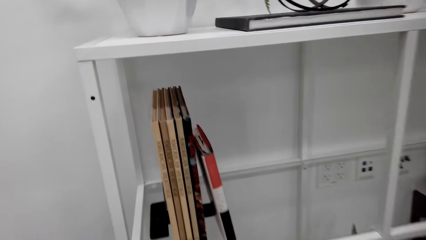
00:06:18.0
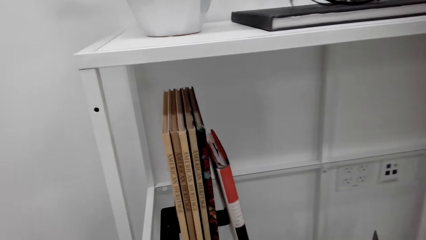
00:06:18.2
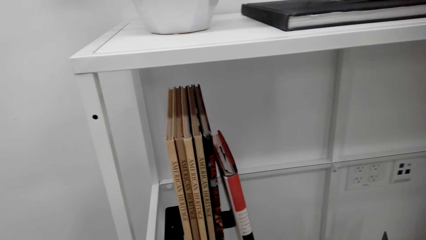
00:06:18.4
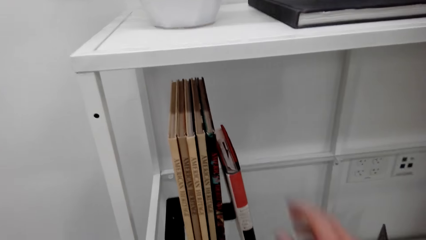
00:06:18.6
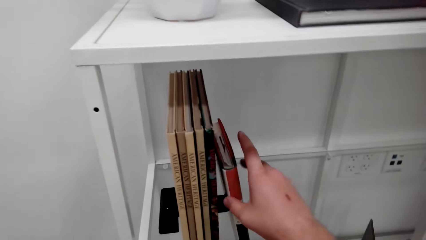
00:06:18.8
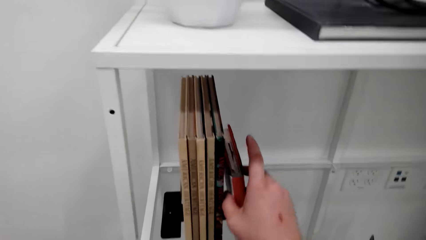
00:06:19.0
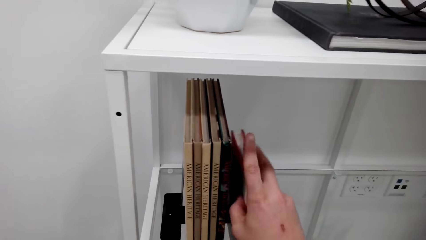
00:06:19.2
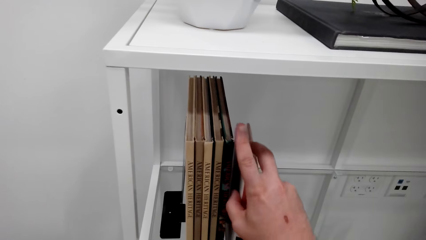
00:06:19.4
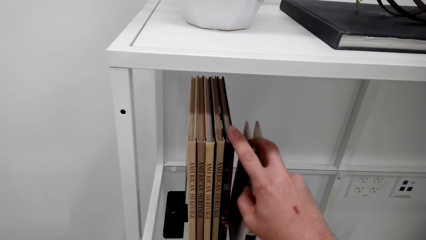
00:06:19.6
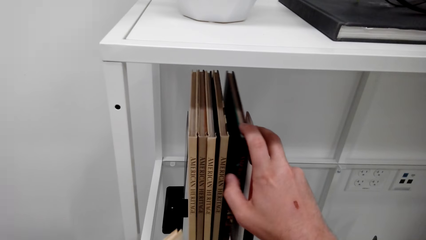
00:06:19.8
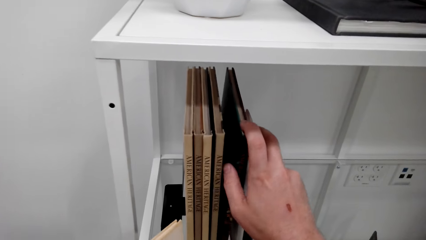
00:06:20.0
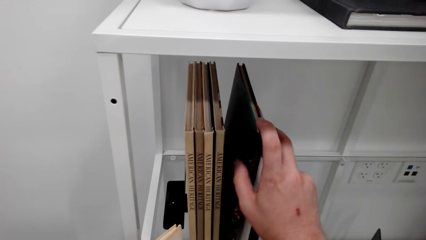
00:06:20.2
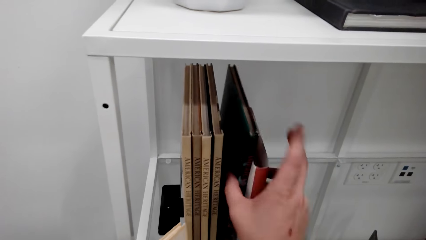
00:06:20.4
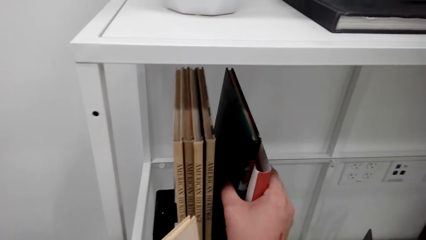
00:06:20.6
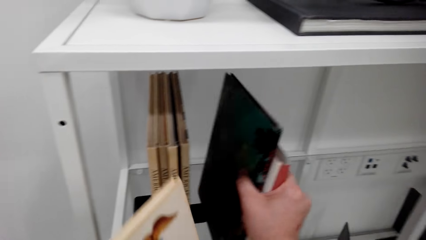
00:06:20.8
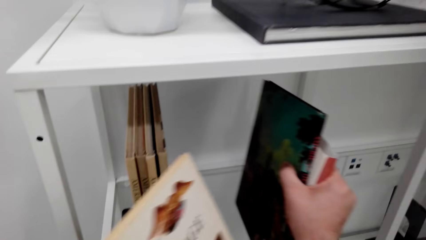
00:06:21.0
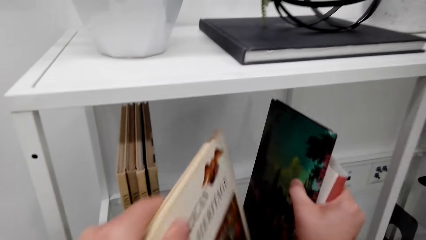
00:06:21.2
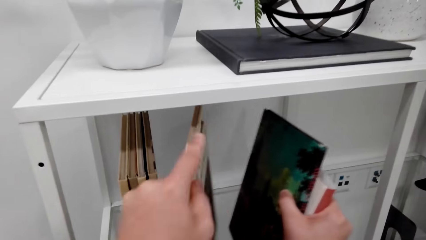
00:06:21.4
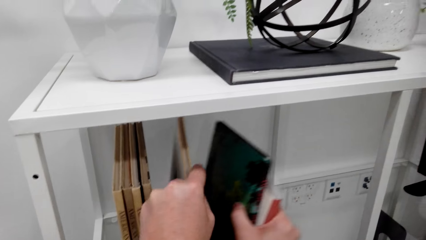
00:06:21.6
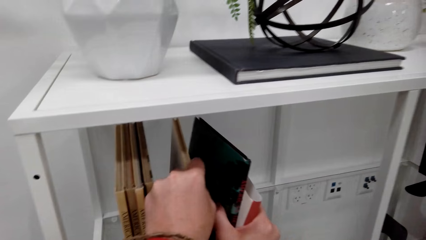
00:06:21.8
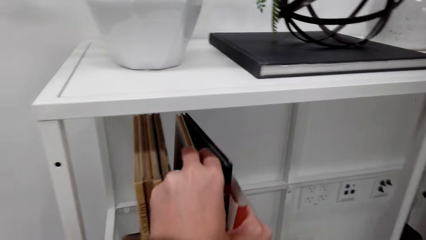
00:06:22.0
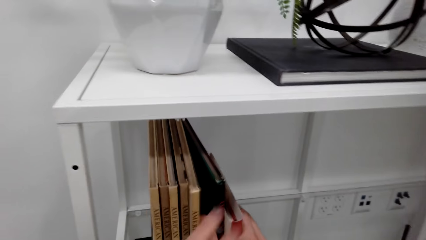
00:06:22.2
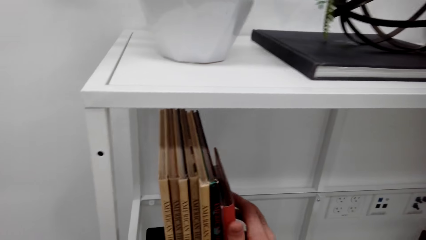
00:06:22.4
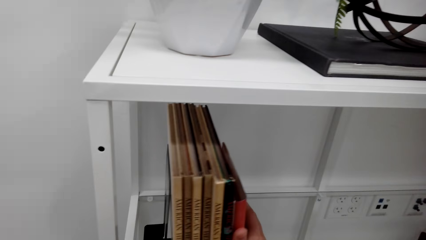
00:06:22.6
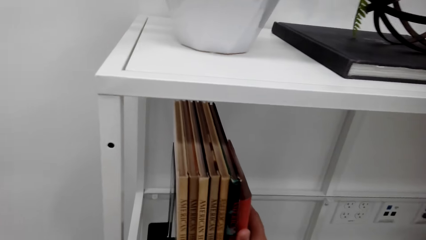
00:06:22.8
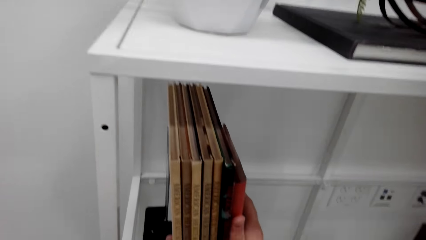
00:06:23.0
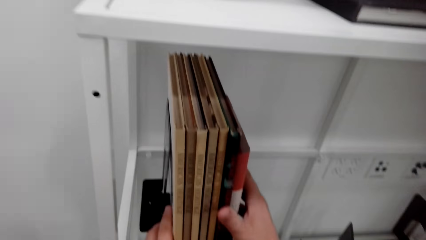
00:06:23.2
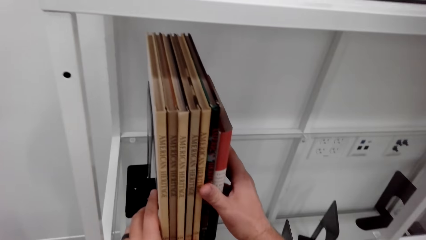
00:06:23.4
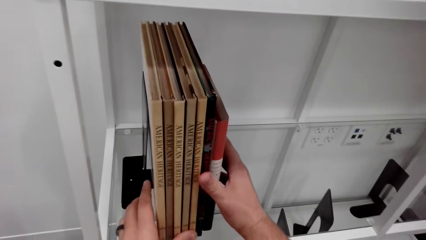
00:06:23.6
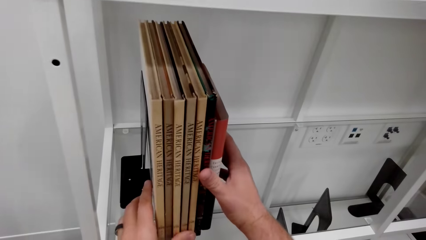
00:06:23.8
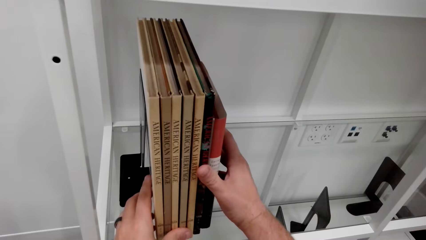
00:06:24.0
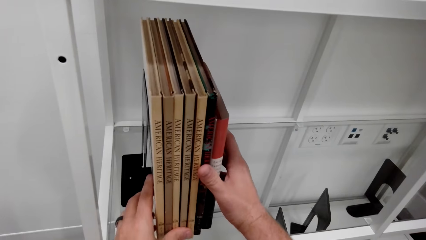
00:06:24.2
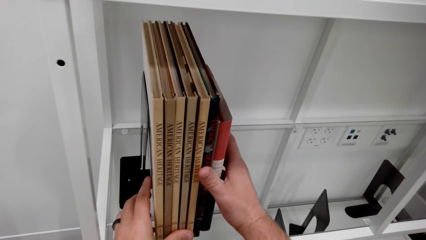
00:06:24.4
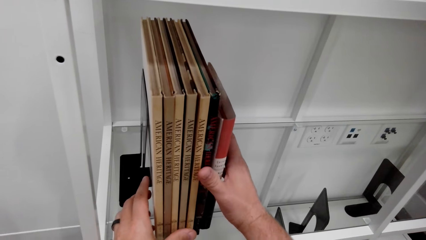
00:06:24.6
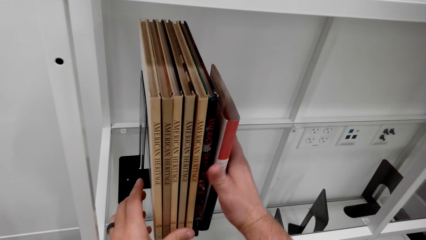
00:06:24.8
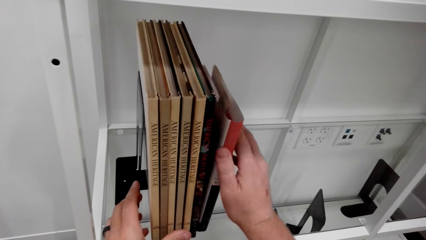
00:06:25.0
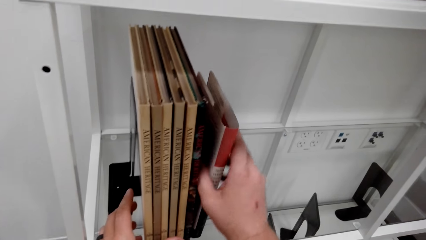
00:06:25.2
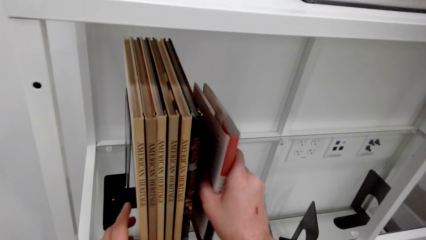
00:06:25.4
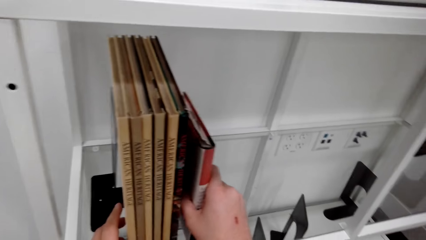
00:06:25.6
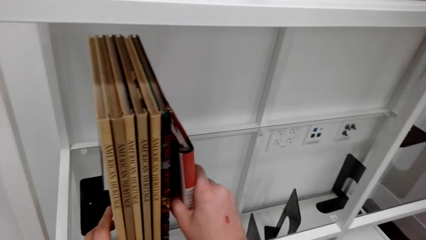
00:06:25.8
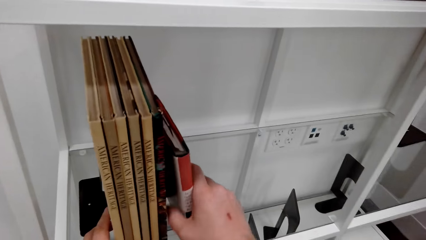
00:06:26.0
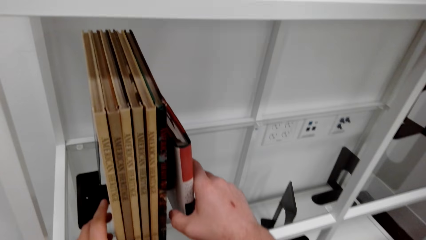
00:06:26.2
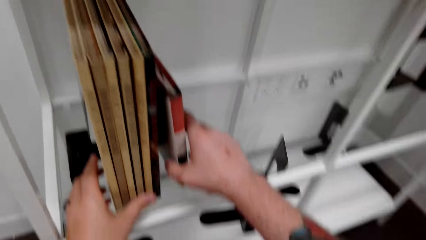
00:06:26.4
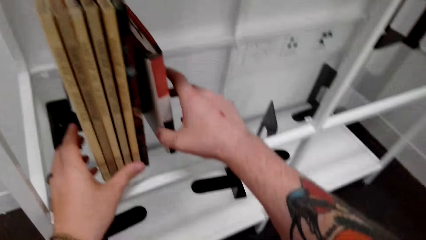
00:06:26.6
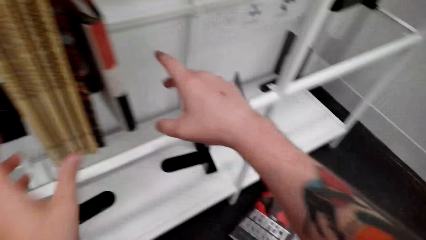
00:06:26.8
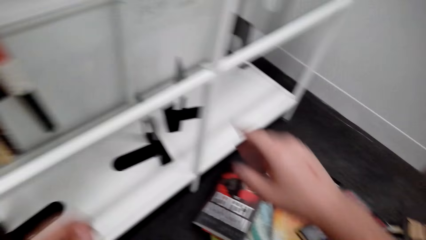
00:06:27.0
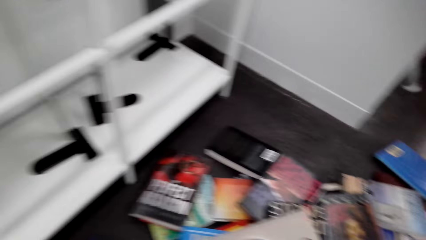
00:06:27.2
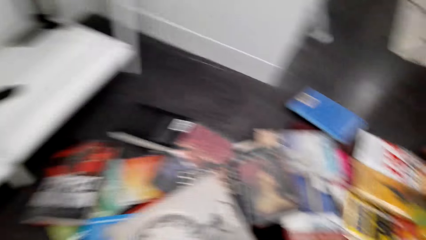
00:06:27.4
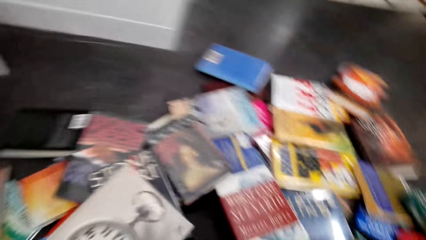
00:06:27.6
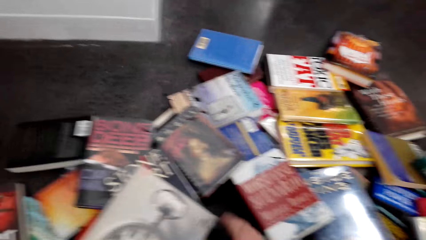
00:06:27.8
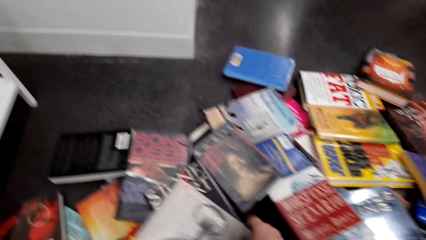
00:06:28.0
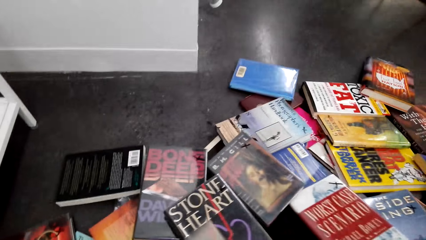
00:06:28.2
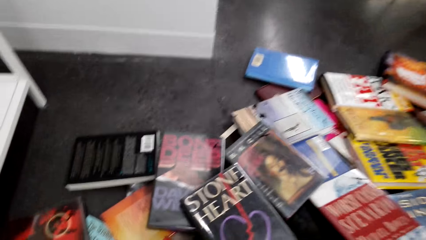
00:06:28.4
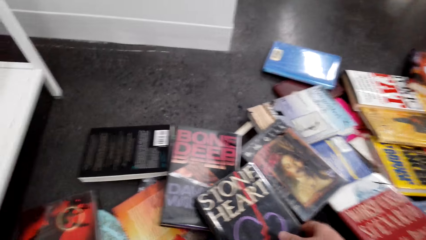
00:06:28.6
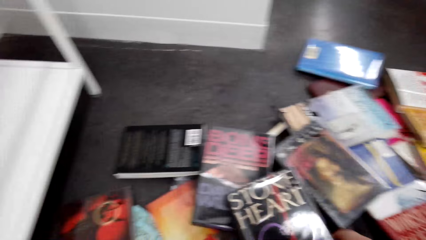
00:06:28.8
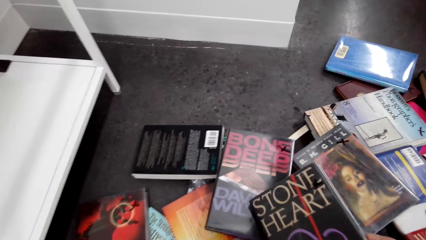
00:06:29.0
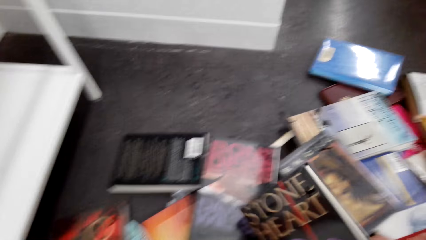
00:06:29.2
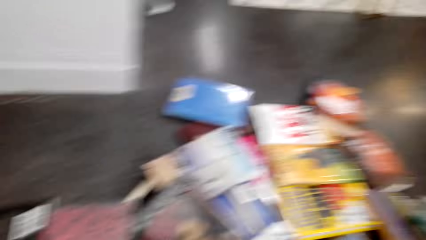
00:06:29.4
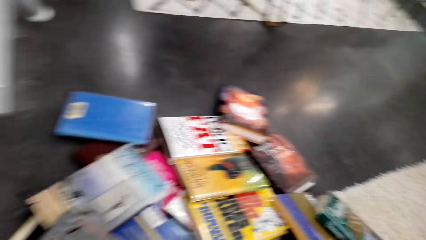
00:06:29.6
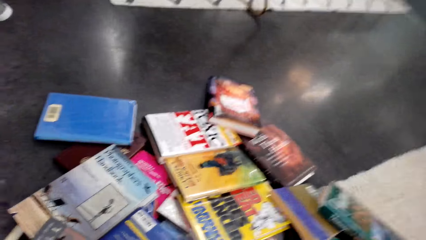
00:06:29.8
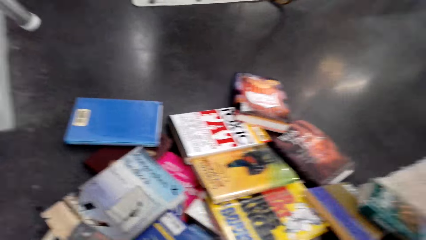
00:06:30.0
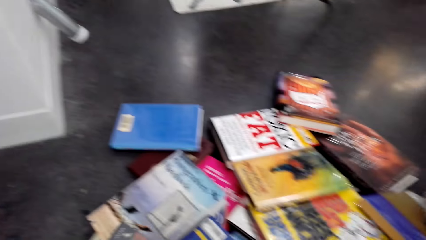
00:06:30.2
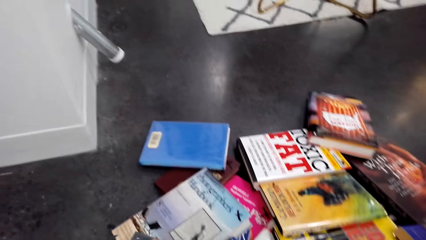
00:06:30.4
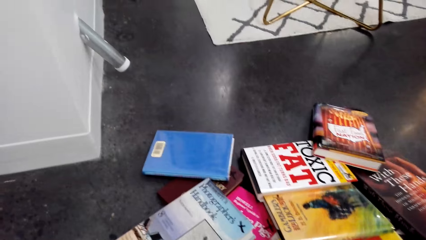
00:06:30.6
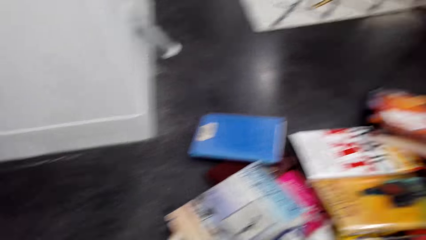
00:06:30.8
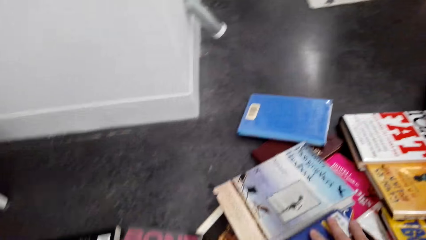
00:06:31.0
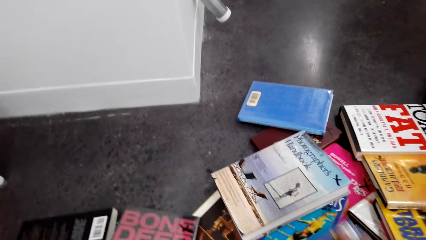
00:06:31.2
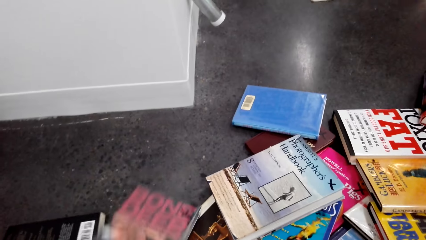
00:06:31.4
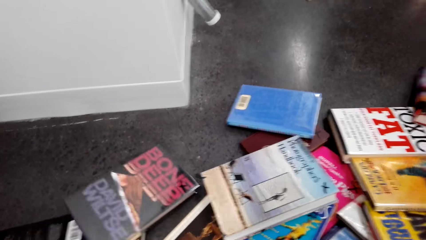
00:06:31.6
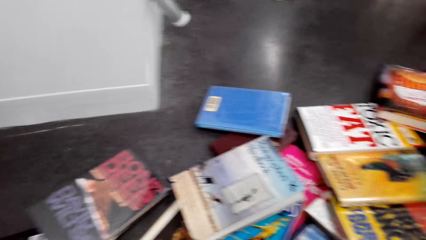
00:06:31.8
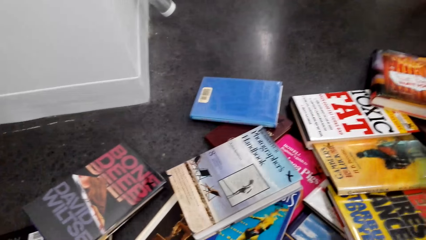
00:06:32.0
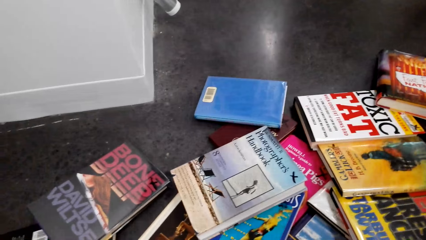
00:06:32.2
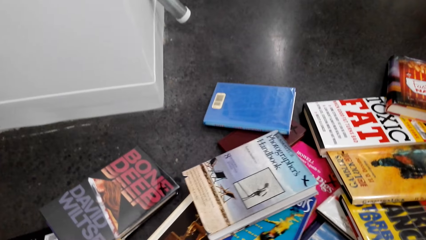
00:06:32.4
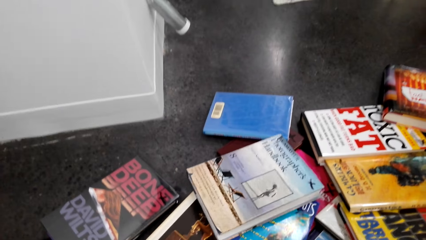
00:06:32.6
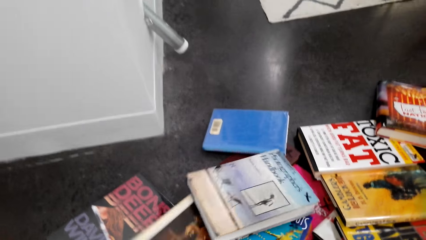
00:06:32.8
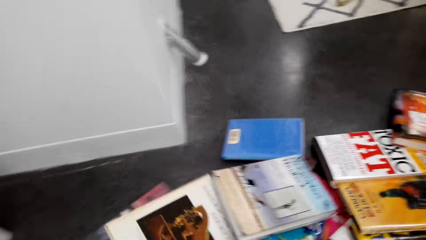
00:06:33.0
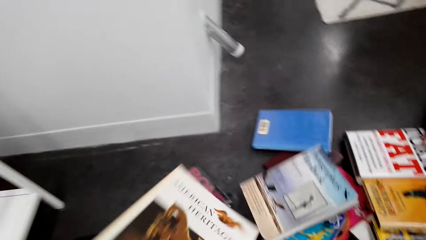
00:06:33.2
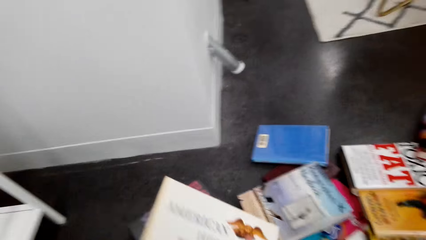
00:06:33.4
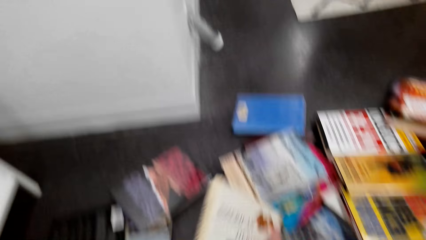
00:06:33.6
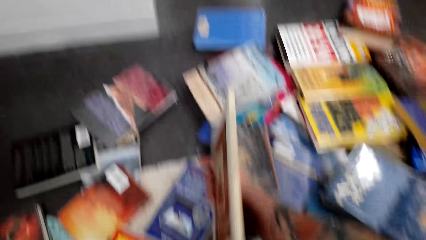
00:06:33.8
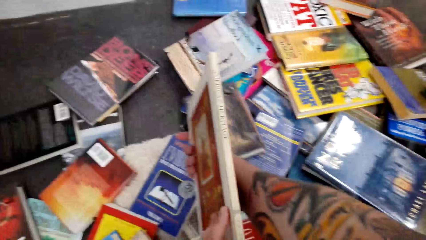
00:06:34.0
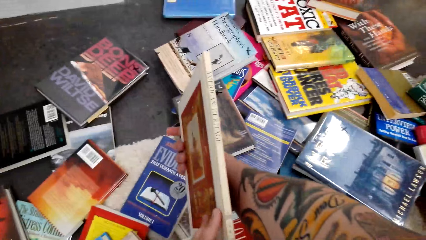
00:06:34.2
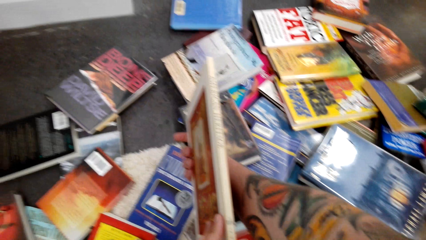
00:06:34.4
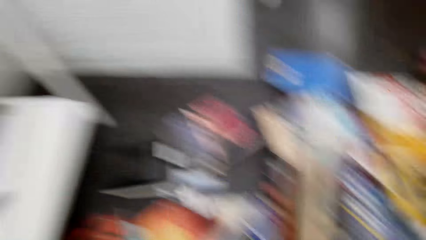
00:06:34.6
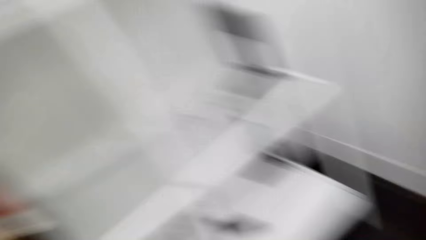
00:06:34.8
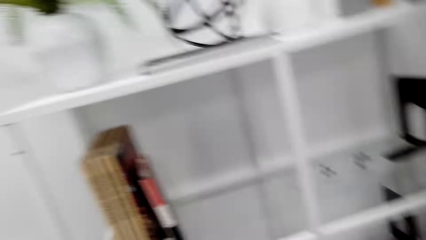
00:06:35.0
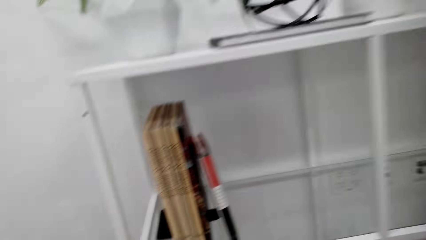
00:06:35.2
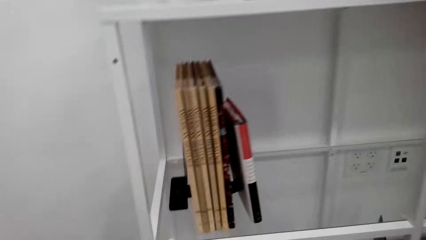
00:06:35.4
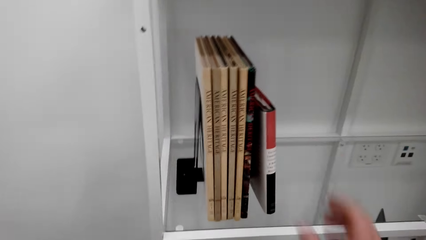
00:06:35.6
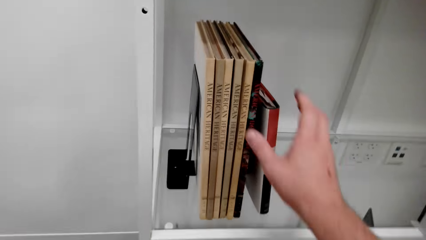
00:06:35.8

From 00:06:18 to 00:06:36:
The camera wearer rearranges the books on the book shelf. They put the book on the book shelf. They pick the books from the floor. They look around. They pick the book. They check the book.
